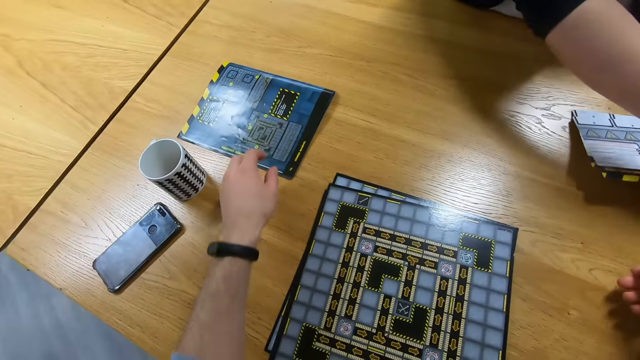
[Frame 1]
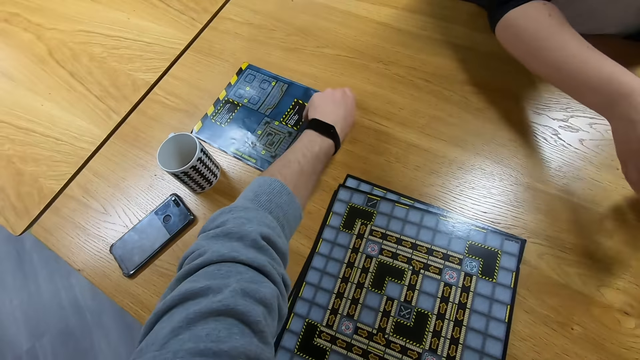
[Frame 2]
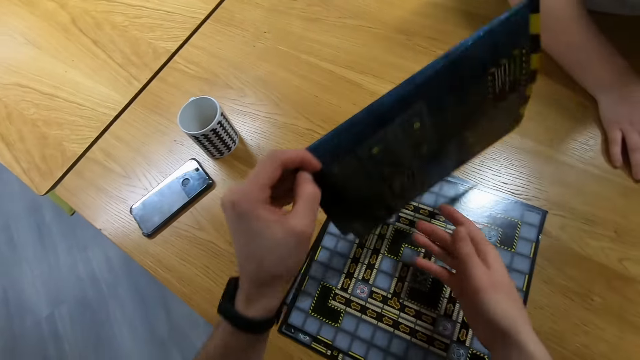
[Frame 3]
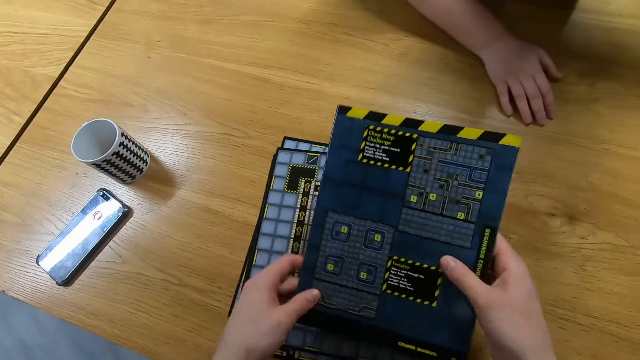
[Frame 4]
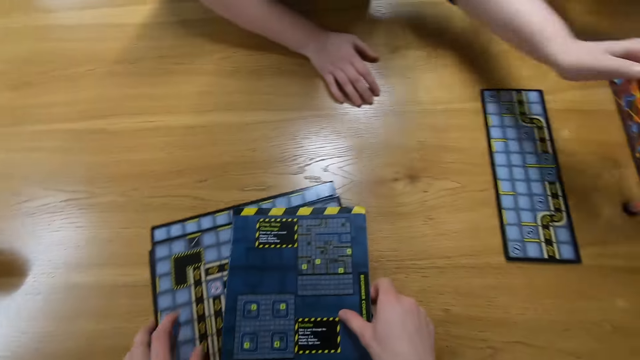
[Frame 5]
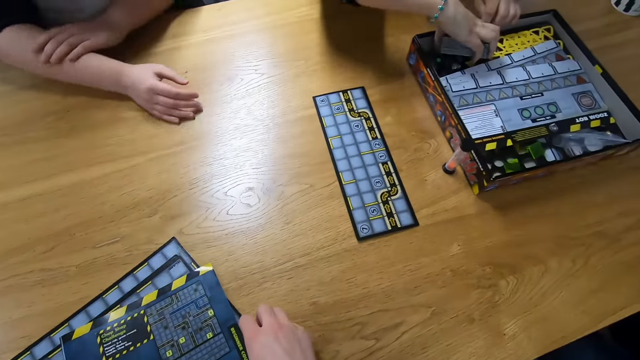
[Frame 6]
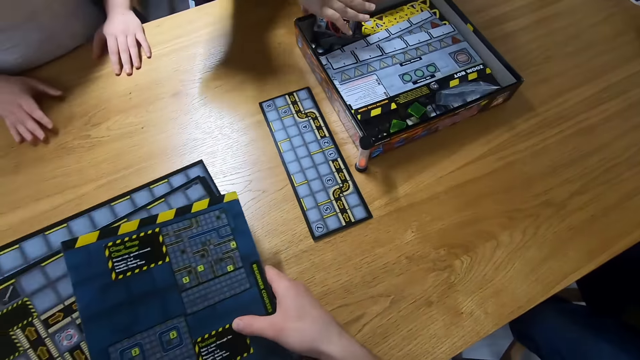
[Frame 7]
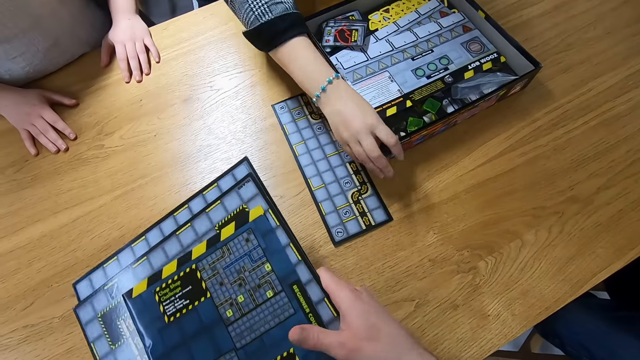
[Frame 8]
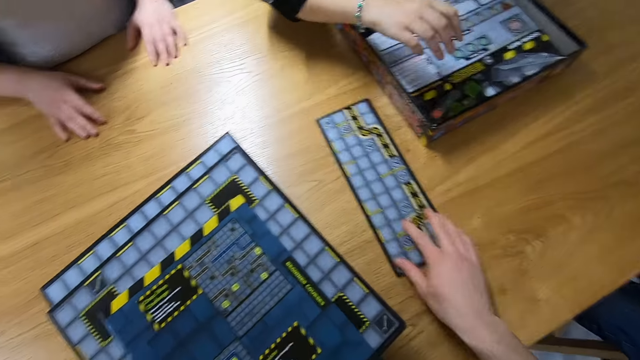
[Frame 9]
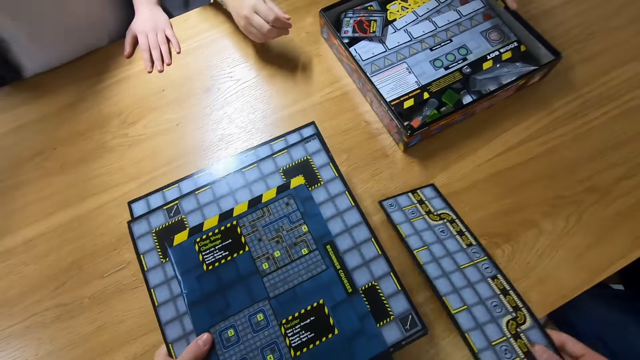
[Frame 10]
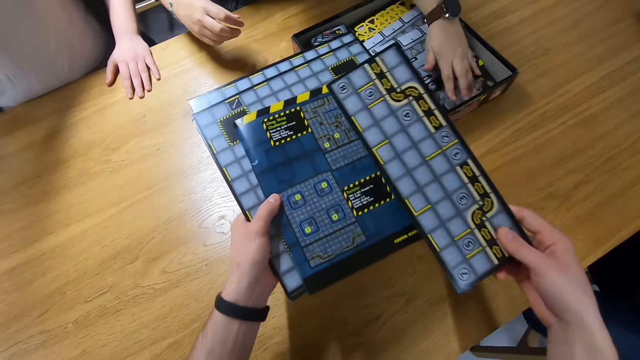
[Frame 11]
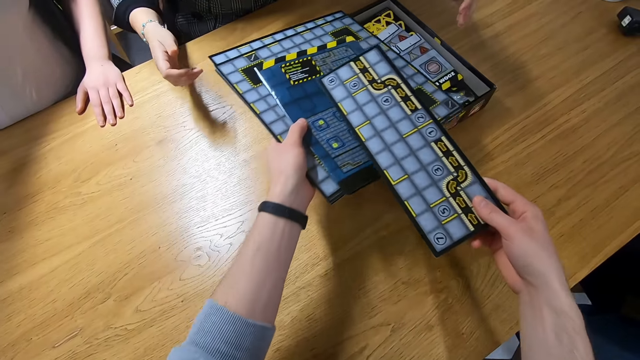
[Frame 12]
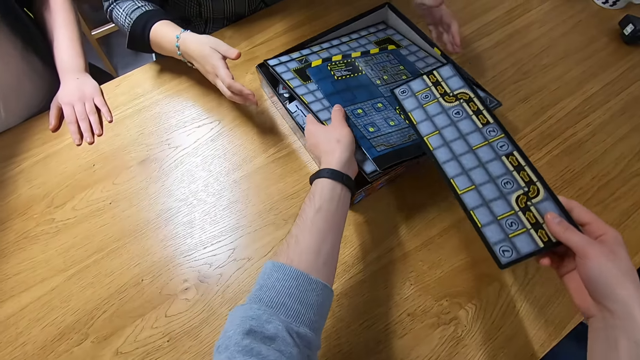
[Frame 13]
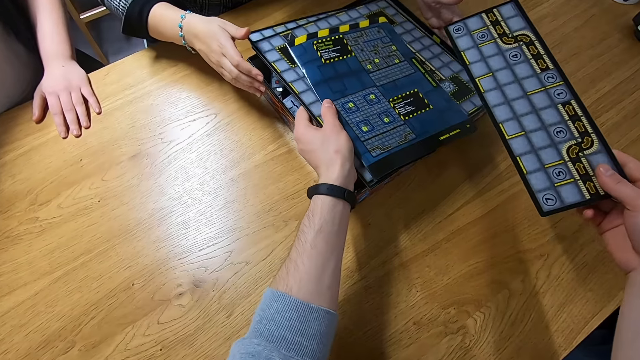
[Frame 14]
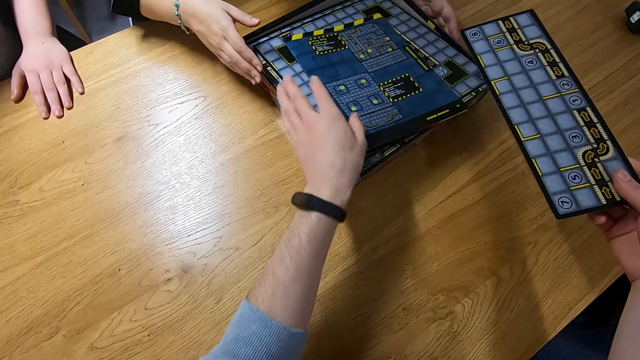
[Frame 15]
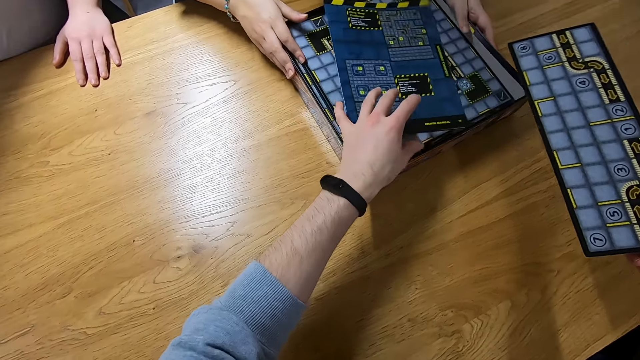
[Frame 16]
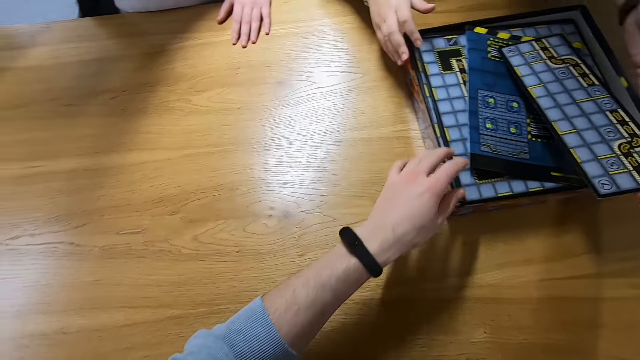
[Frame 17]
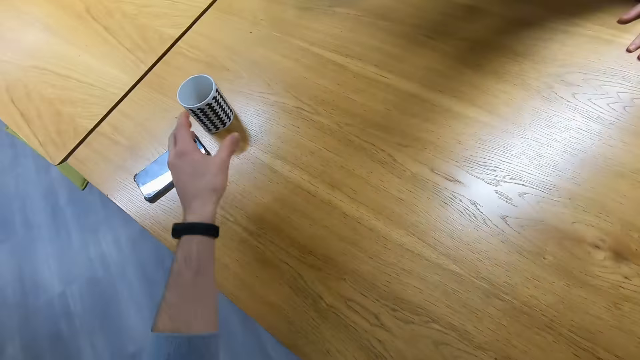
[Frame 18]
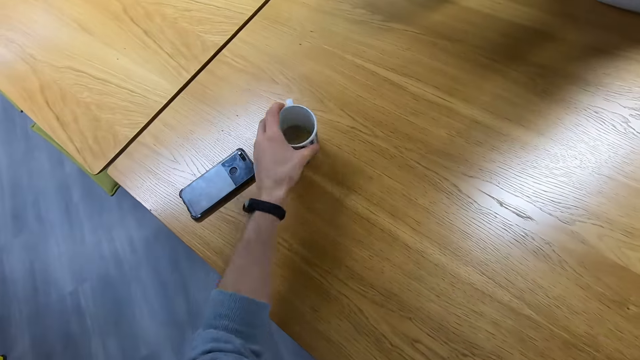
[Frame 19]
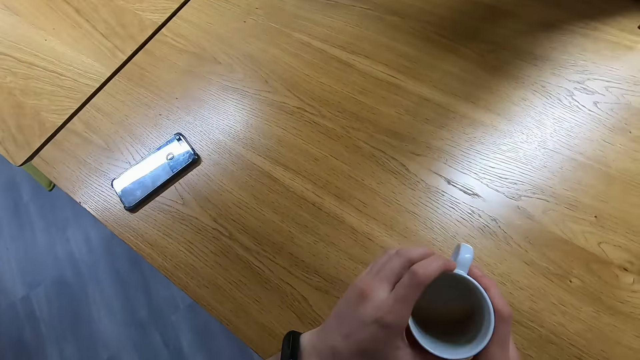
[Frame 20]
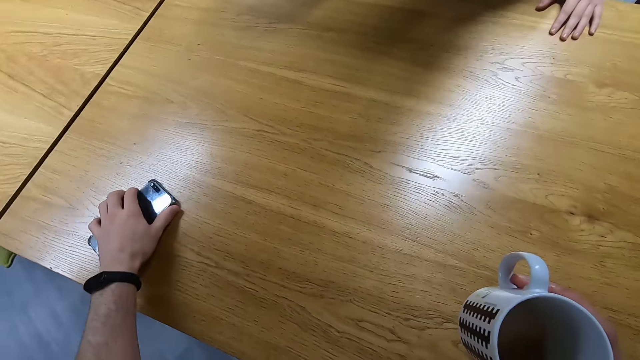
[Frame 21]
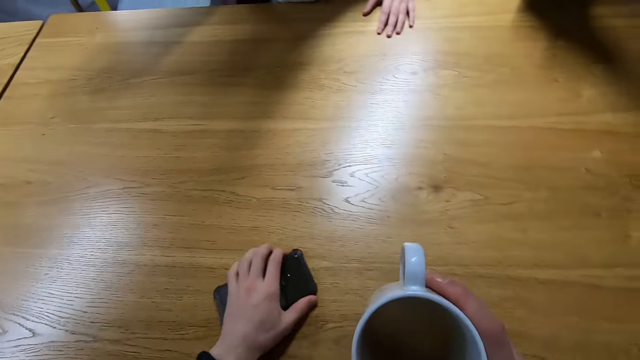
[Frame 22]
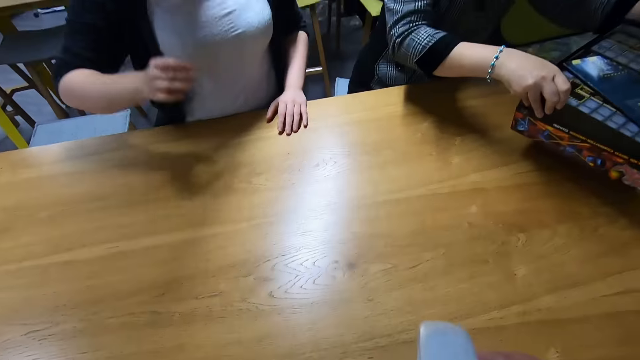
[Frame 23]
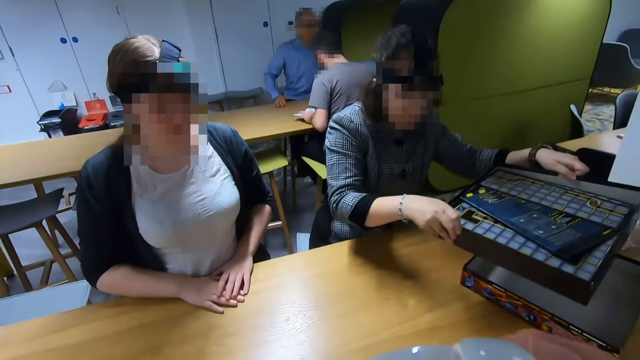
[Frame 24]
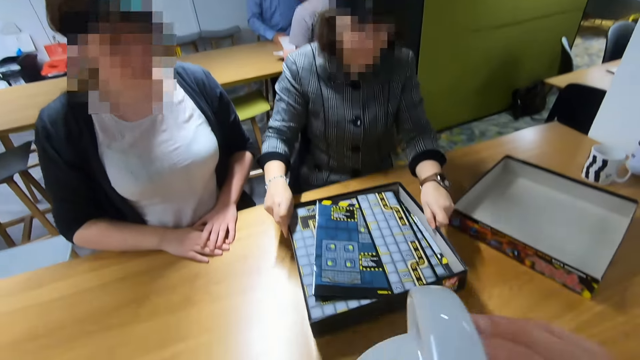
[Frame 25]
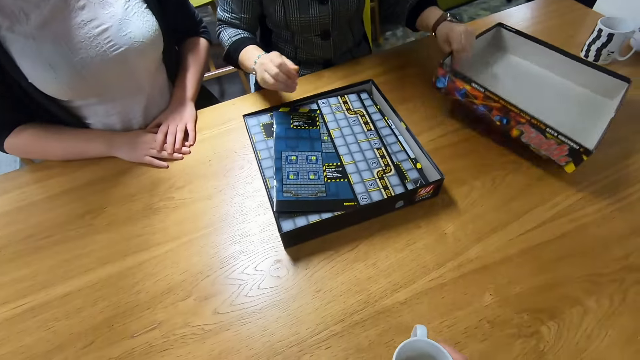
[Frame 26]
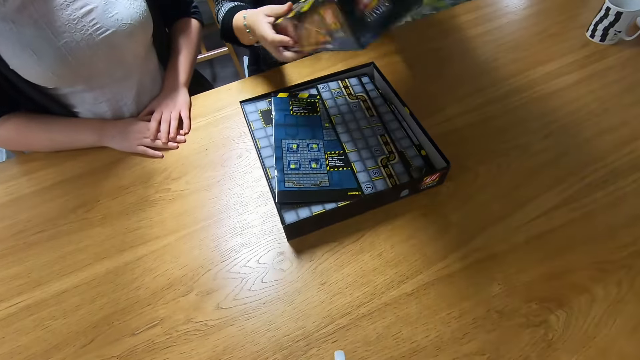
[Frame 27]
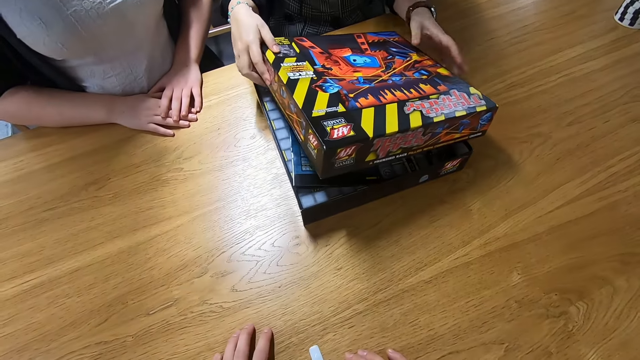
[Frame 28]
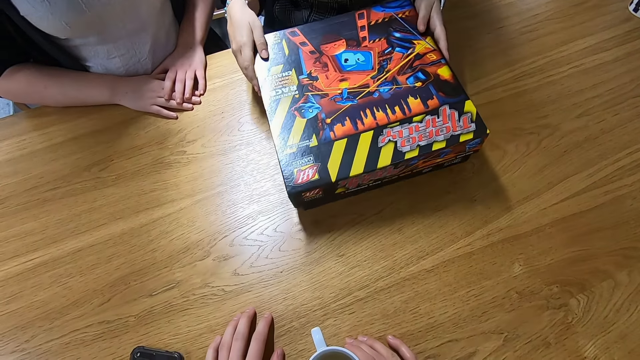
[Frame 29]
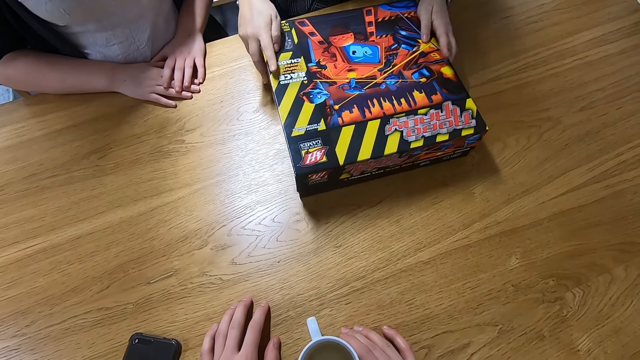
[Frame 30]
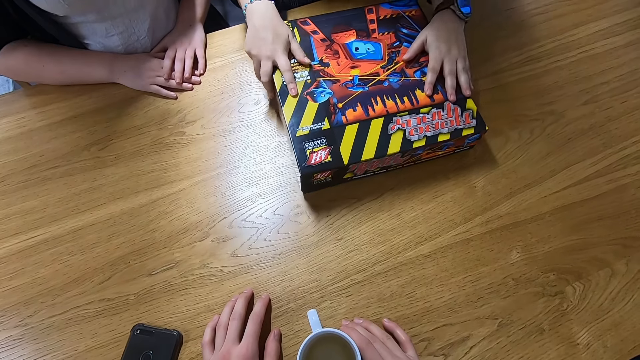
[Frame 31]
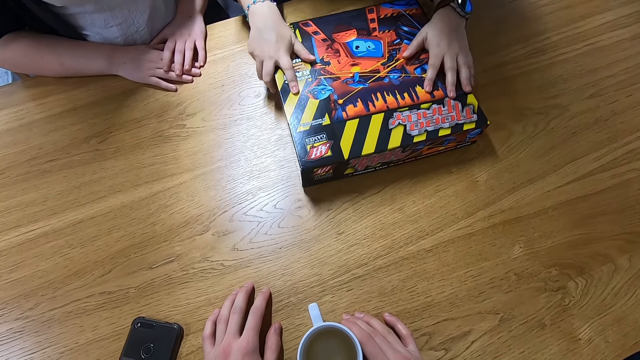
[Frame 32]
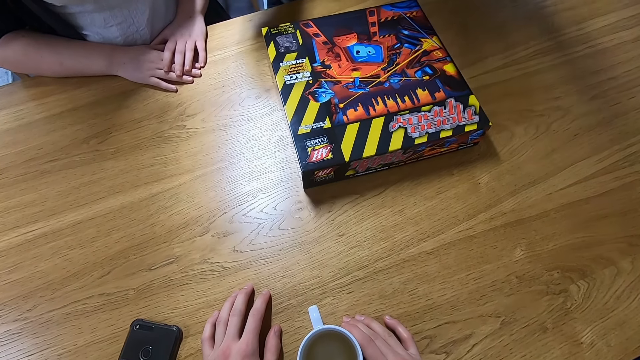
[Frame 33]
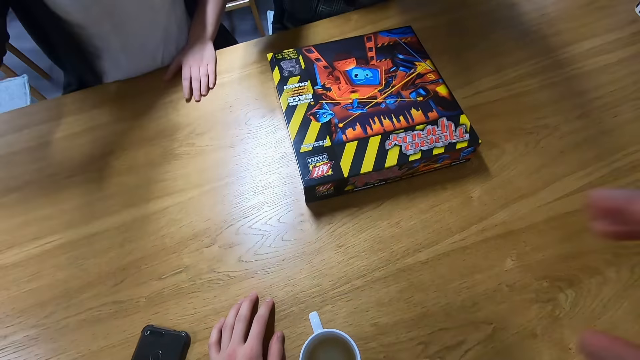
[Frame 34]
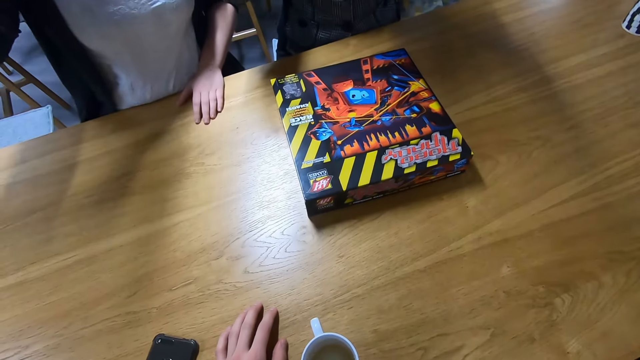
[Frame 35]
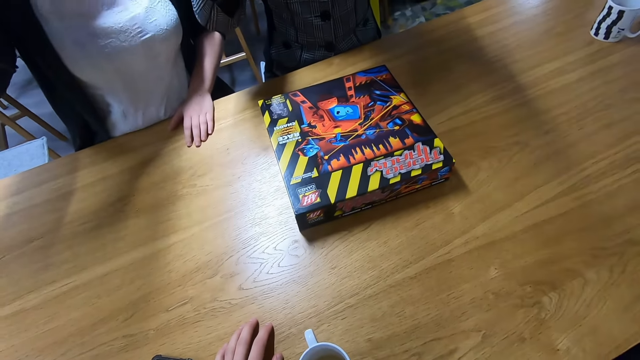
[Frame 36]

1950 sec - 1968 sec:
The lady picks the robo rally paper. The camera wearer picks a robo rally booklet manual, places the robo rally booklet manual on the robo rally boards and picks the robo rally boards. The person picks a token holder and puts the token holder in the carton. The camera wearer picks the robo rally board. The person presses things in the carton. The camera wearer puts the robo rally boards in the carton. The person holds the carton. The camera wearer picks a cup or mug with a drink. They pass the cup to the right hand. They move a phone on the table. They drink the drink. The person lifts the carton and places the carton on the table. A man flips a book. Another man stands at the counter. The person picks the carton cover and covers the carton. The camera wearer places the mug on the table. They stare at the person. The person raises the hand. The lady raises the hand. The camera wearer fixes the camera. The lady scratches the head.
